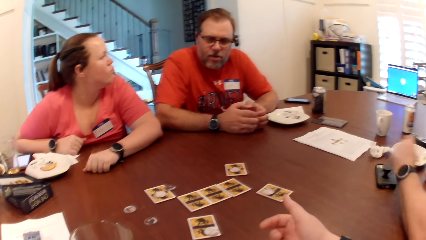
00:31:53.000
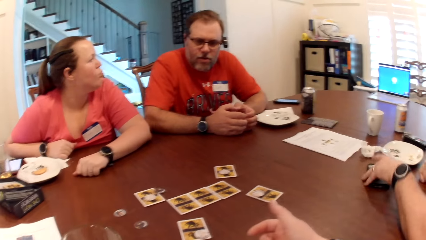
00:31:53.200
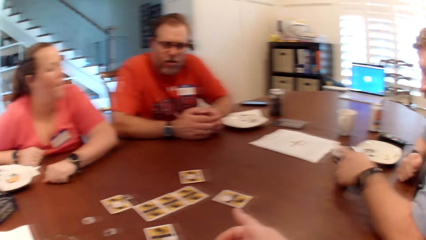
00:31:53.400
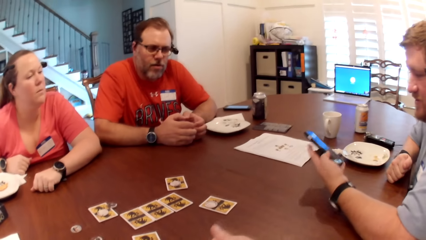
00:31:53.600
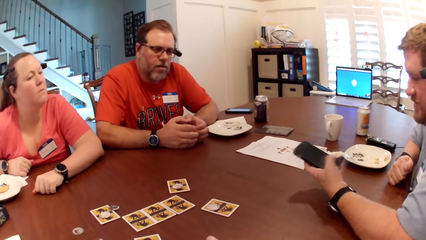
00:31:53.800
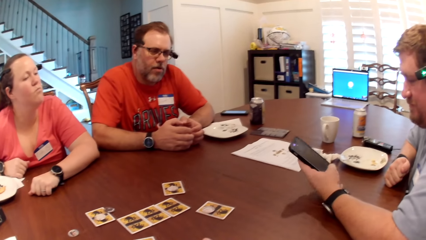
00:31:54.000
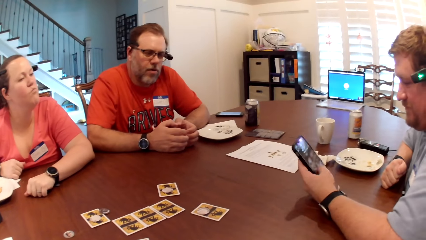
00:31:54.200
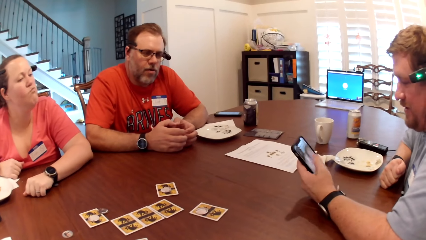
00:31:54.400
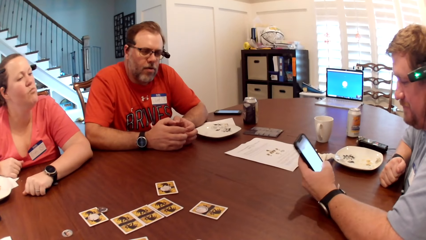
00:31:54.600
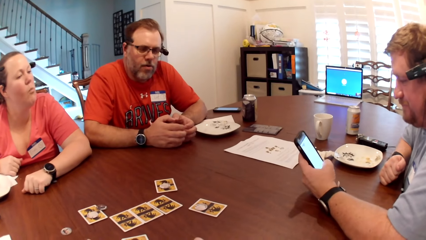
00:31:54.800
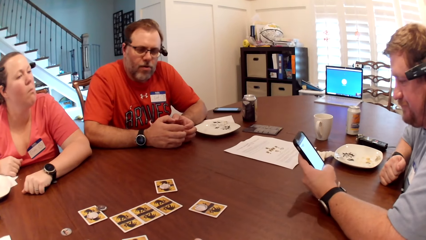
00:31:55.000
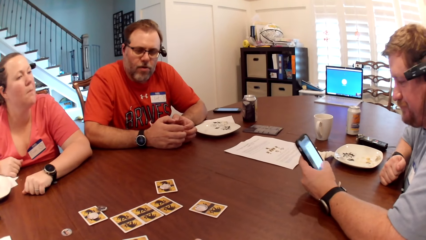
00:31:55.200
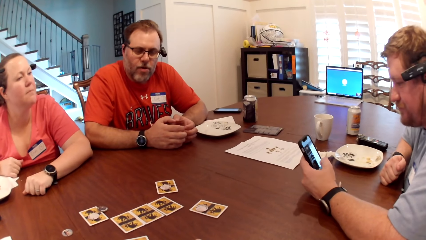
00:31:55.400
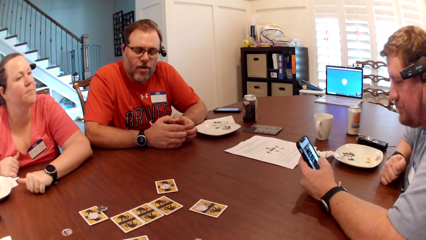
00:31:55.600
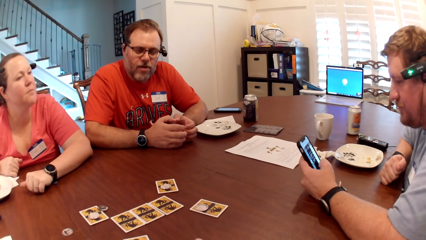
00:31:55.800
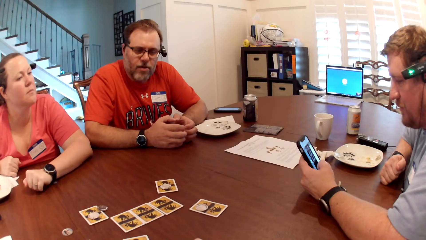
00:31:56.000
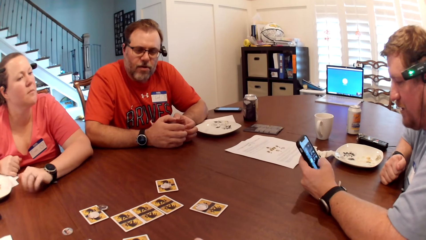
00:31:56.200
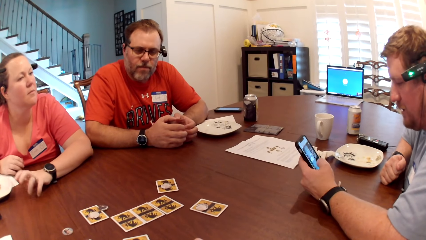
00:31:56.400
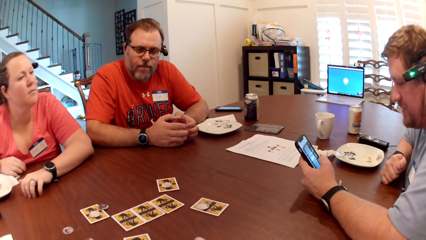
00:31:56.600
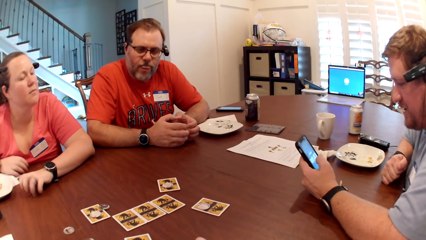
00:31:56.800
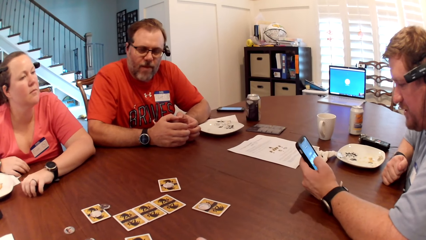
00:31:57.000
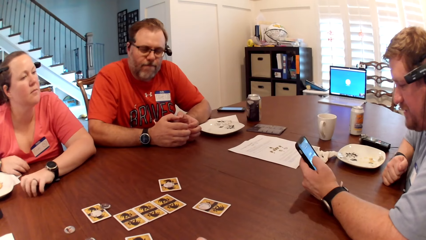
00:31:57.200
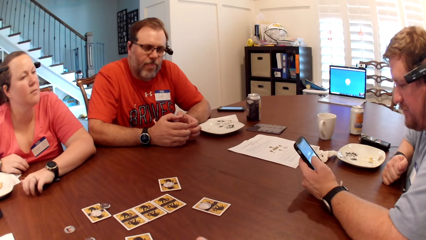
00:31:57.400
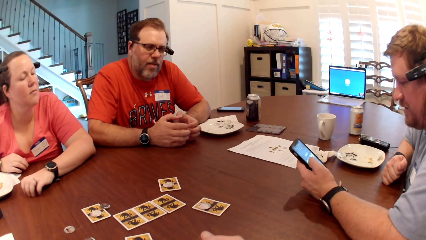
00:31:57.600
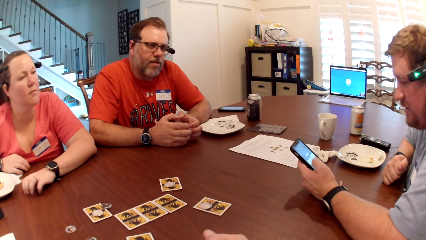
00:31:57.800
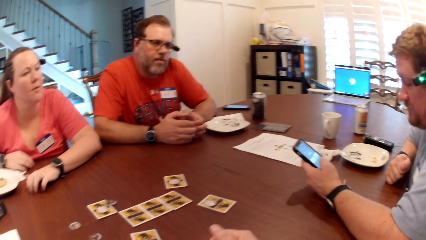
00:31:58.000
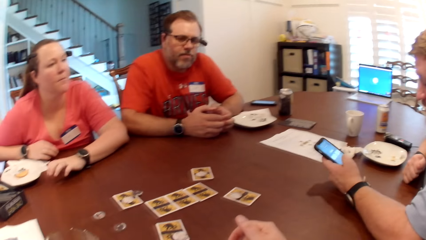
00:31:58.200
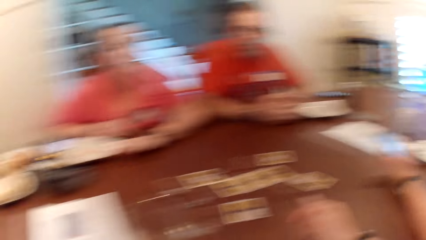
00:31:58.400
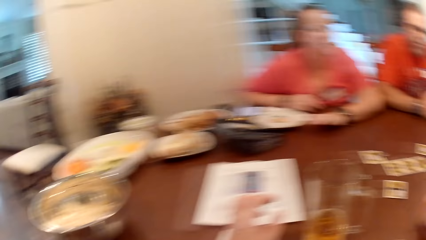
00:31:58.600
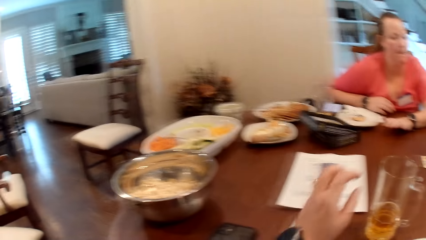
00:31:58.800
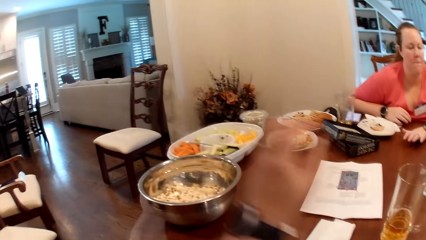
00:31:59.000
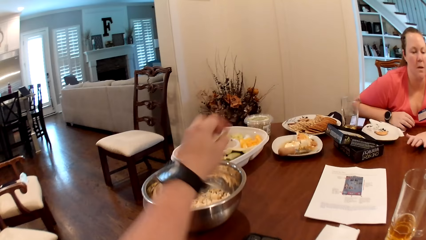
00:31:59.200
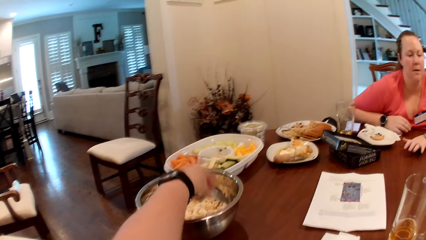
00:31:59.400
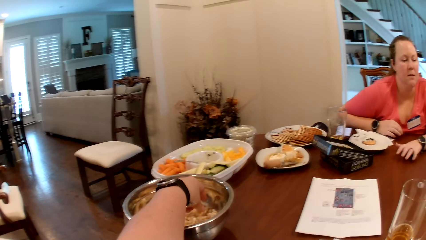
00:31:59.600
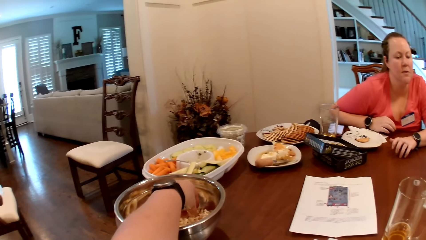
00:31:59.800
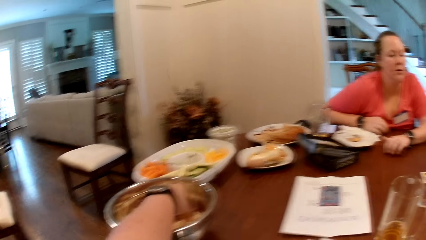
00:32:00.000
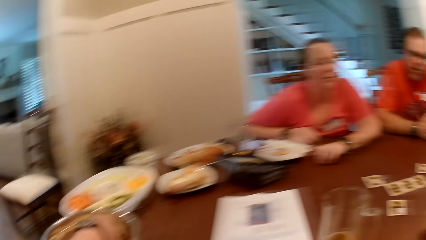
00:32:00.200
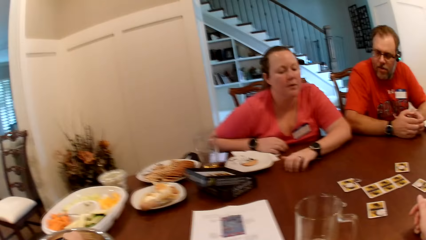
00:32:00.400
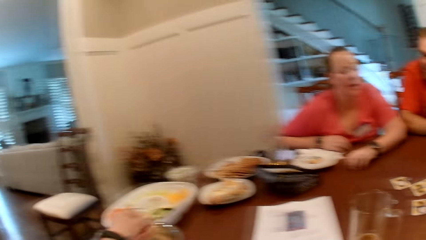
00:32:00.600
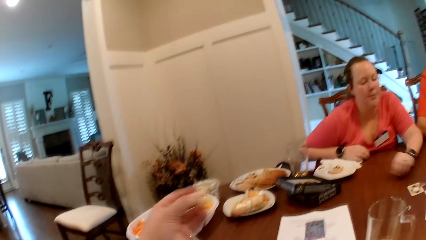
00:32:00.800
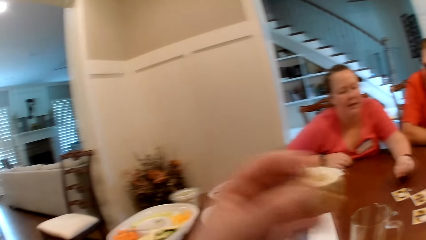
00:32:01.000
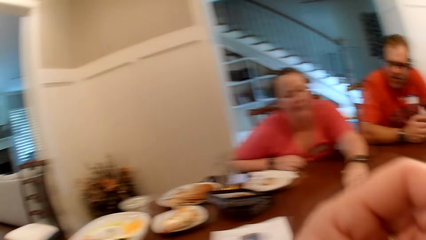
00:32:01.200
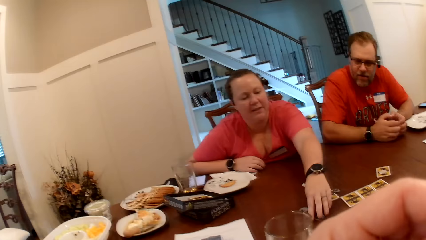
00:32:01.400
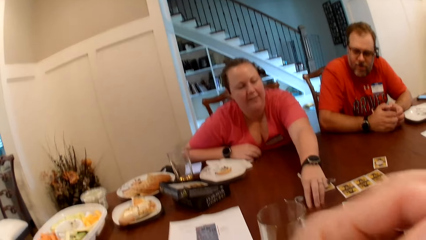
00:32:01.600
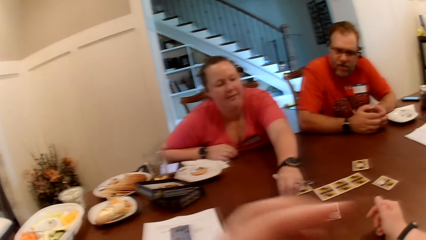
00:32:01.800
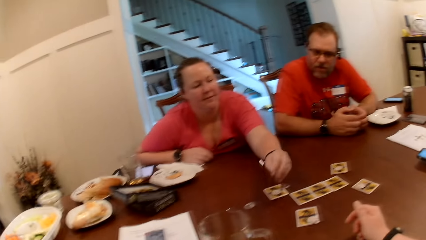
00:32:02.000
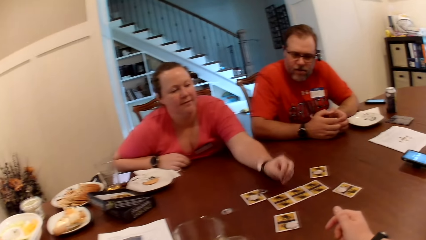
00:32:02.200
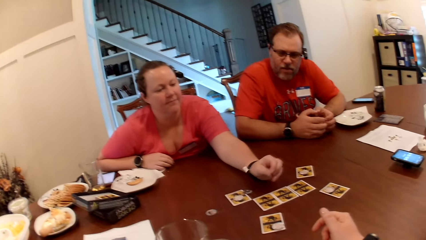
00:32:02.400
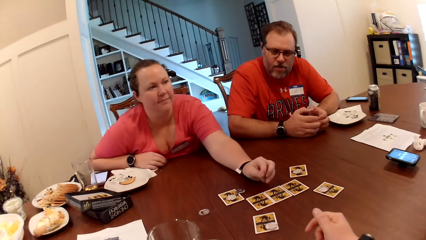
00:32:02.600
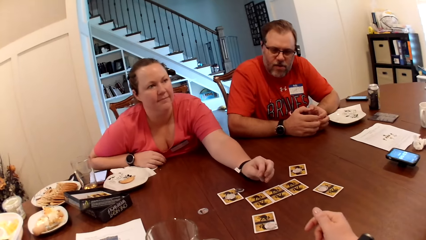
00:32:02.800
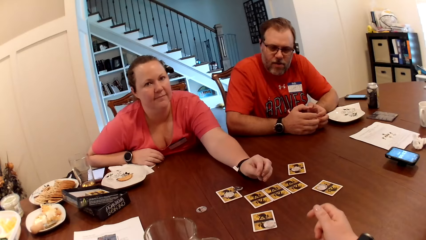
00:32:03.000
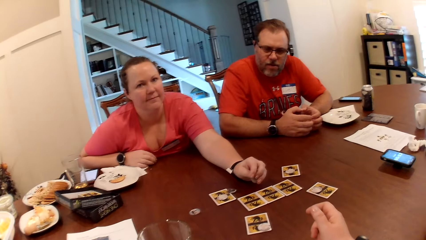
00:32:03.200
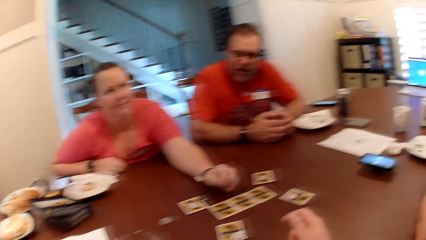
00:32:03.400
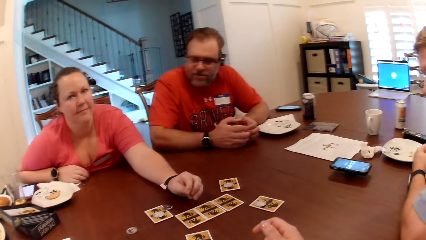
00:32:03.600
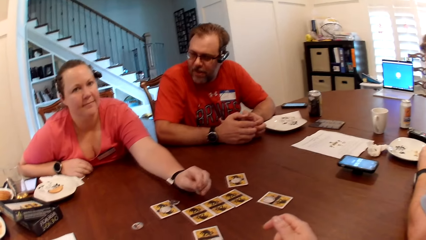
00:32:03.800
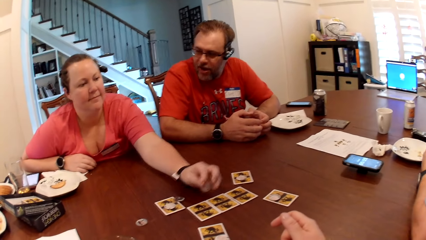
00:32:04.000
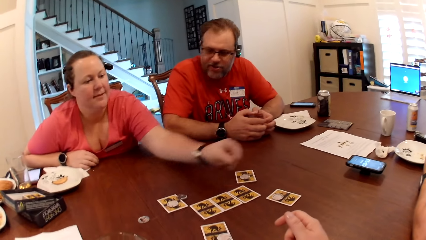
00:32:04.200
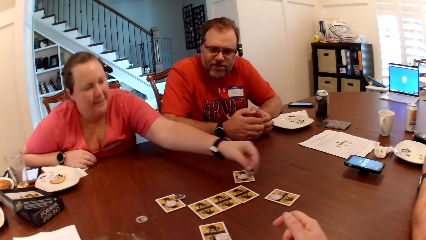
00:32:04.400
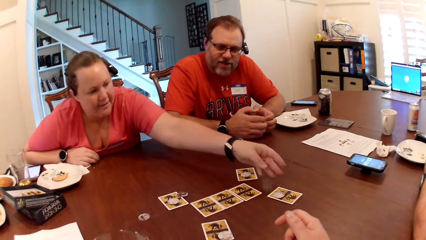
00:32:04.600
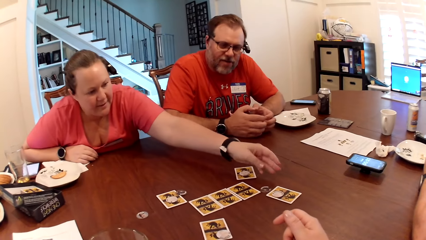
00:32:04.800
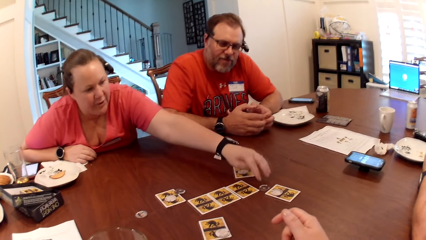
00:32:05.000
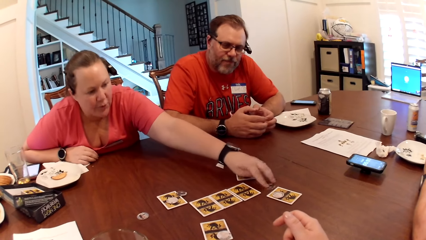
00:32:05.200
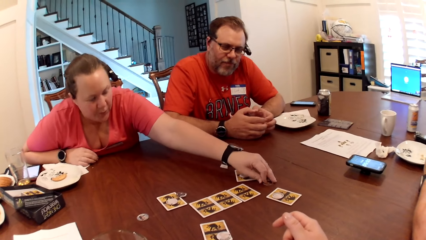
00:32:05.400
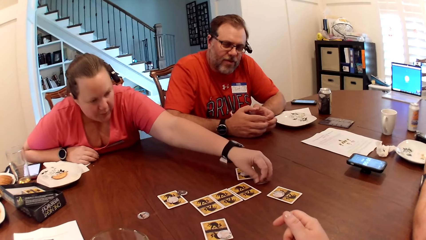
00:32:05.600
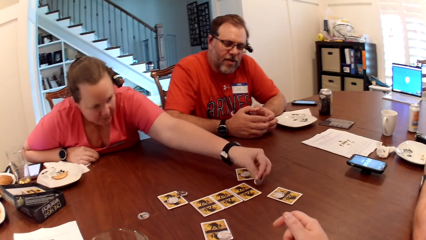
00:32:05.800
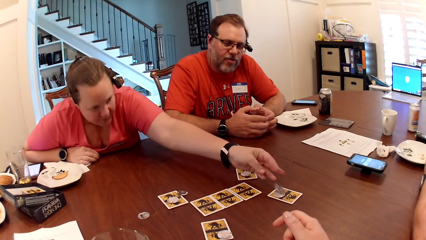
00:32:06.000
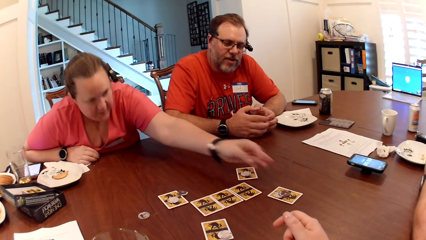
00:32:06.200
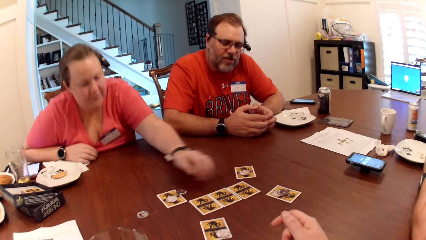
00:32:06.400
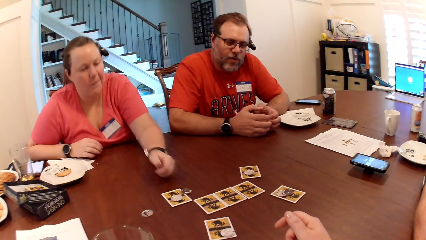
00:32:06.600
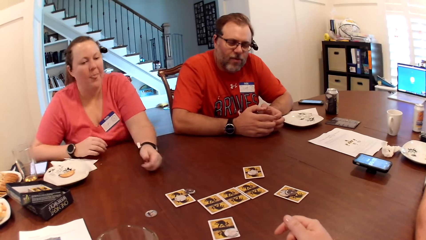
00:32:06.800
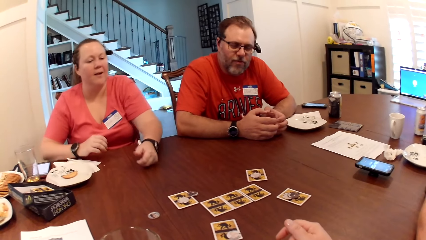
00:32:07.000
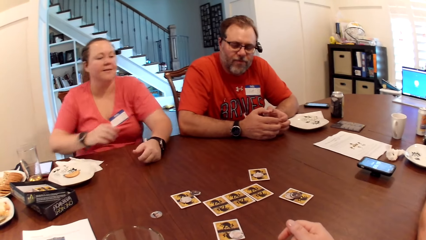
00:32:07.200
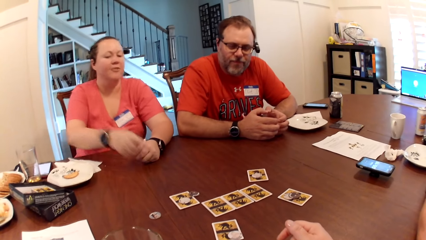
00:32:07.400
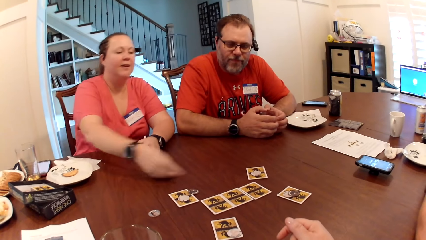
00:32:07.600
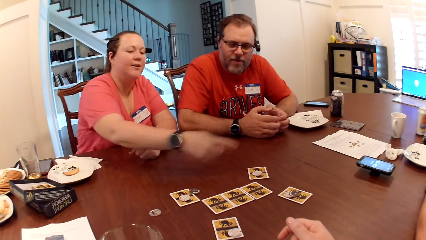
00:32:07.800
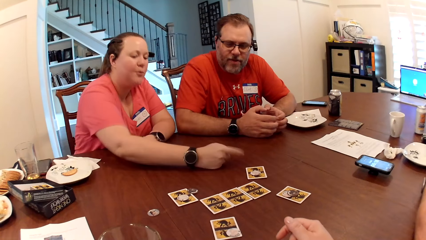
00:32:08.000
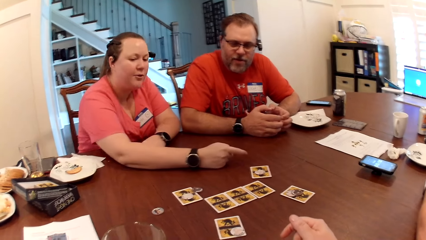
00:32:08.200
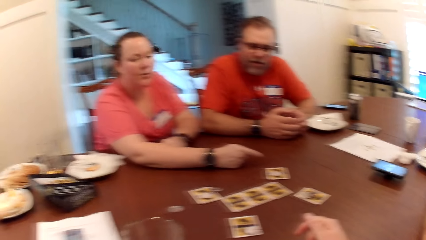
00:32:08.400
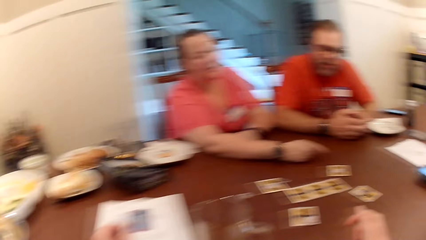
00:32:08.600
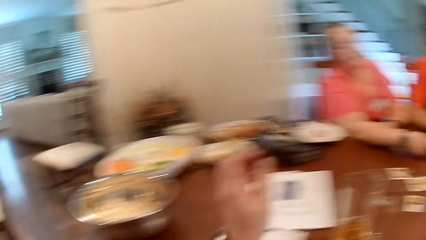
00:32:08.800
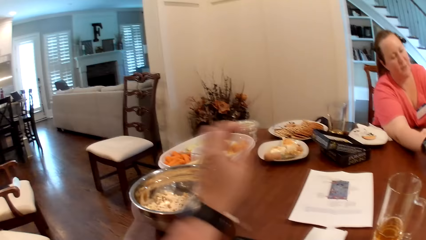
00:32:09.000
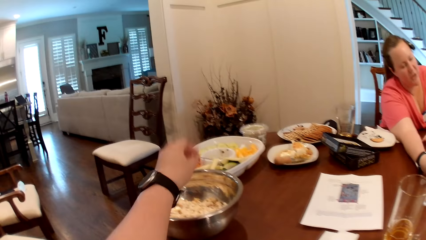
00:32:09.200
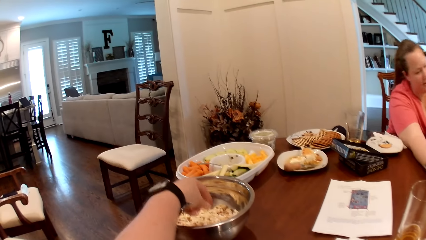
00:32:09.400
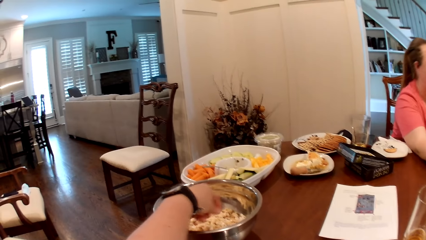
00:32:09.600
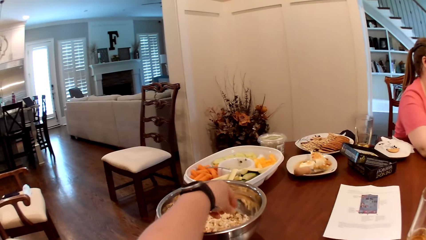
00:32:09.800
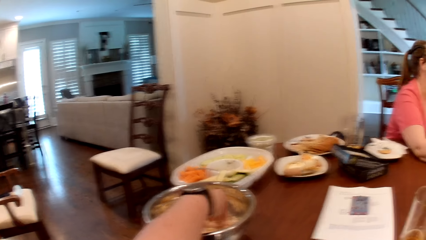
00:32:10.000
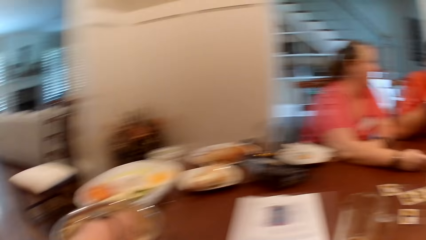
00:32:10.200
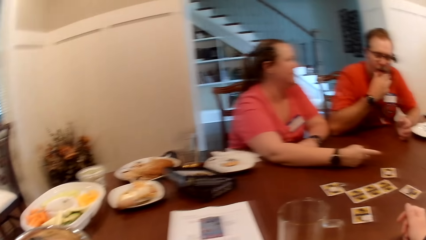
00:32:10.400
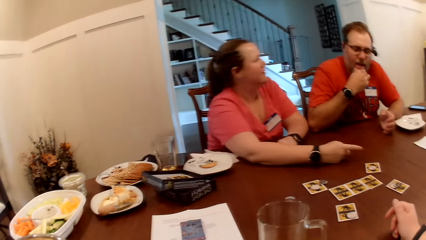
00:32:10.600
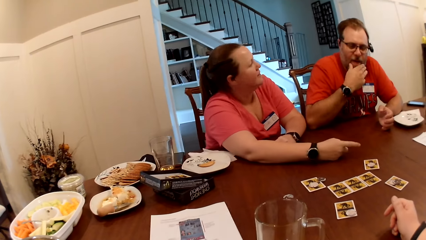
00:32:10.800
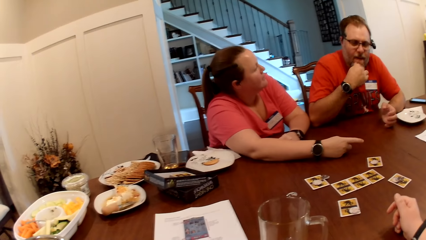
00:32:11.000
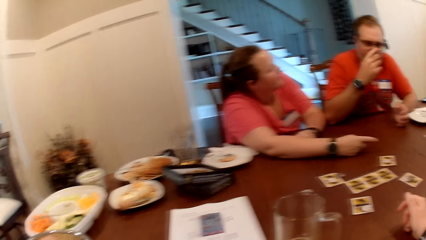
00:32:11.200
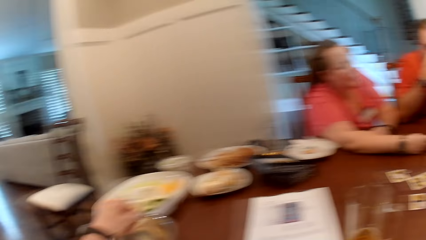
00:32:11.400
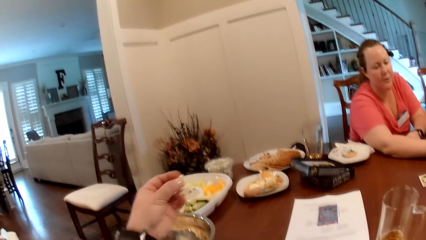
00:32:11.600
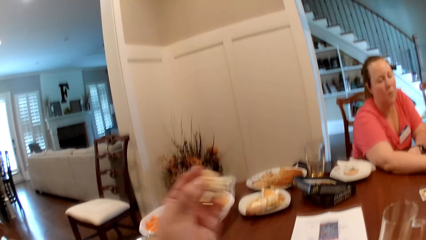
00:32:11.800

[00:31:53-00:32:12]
The camera wearer moves her hand. A man picks up the phone from the table with his left hand. The man talks. The man operates the phone with his left hand. The camera wearer takes popcorn from a bowl with her left hand. She eats the popcorn in her left hand. A woman repositions a game piece on the table with her left hand. The woman takes a coin. The woman interacts with the camera wearer. The woman places the coin on the table. The woman places the coin on the card. Another man interacts with the woman. The camera wearer takes the popcorn from the bowl with her left hand.
